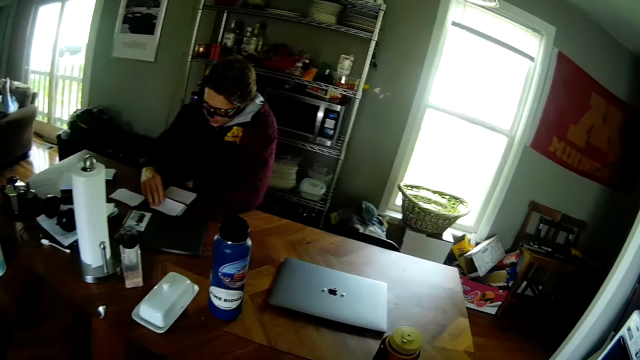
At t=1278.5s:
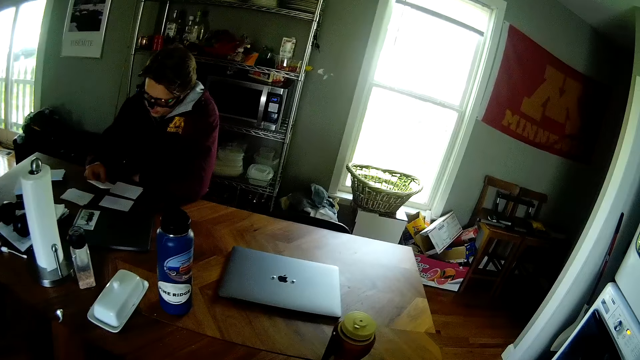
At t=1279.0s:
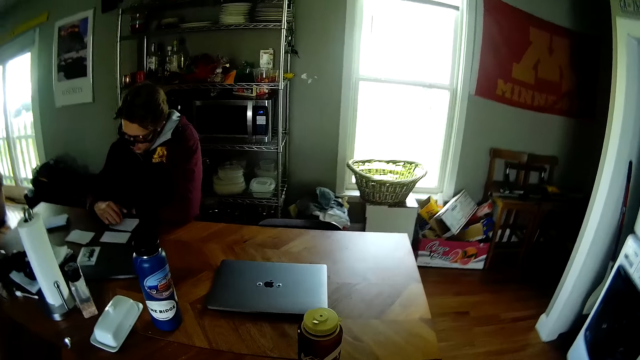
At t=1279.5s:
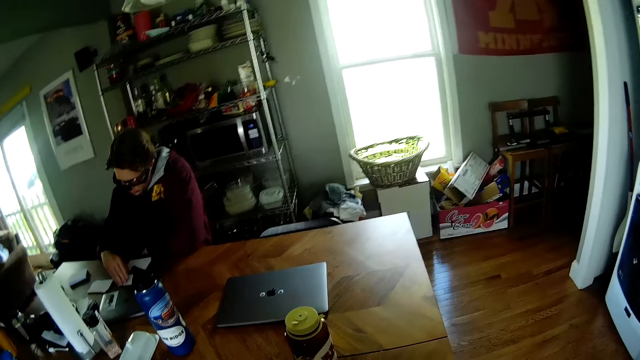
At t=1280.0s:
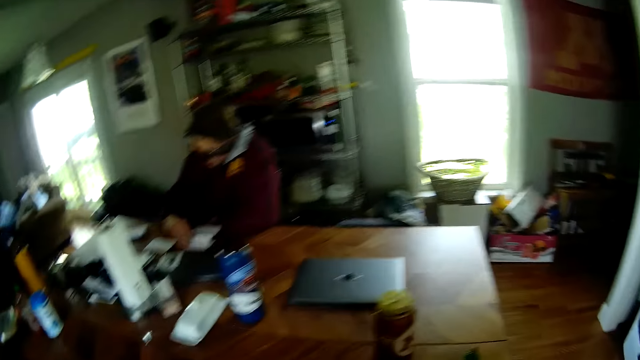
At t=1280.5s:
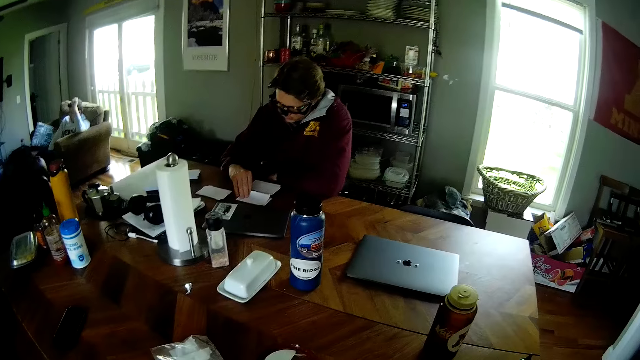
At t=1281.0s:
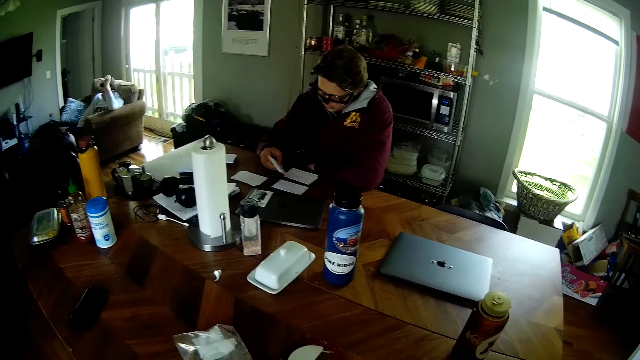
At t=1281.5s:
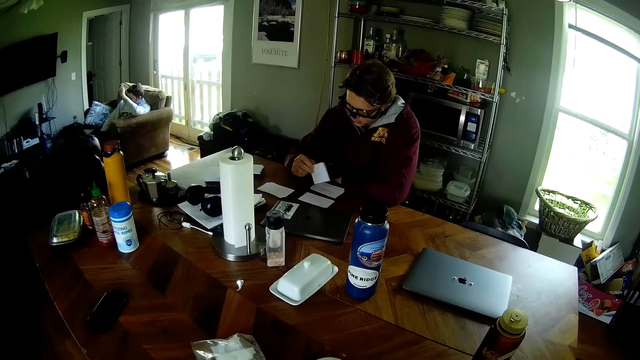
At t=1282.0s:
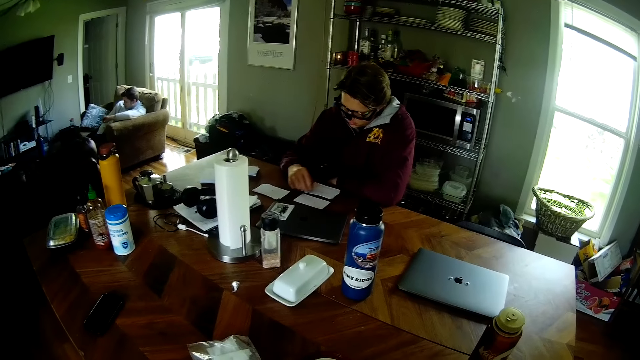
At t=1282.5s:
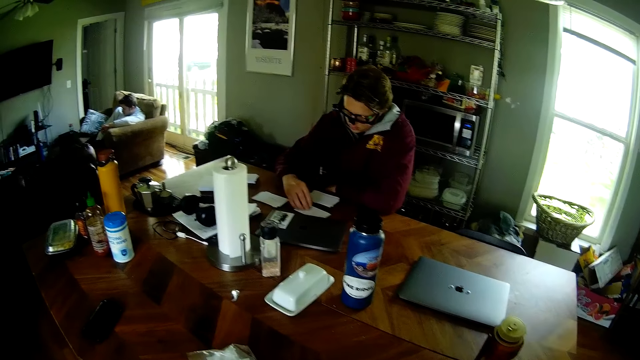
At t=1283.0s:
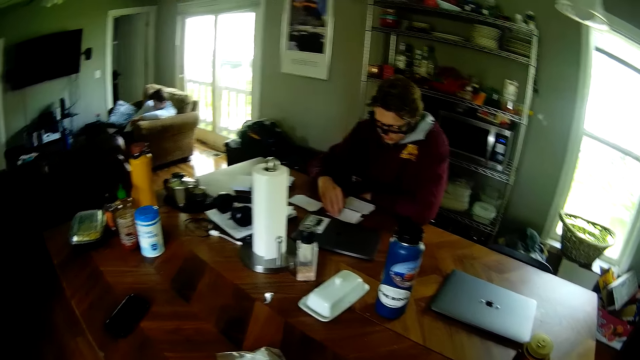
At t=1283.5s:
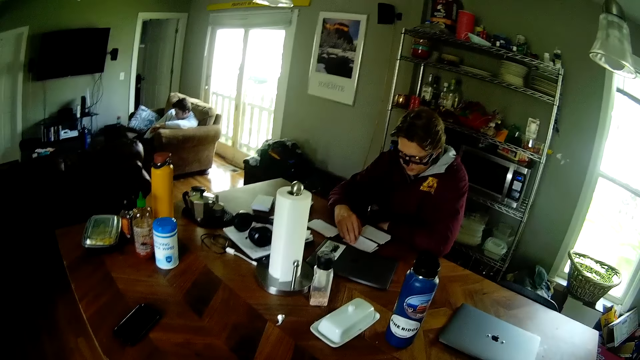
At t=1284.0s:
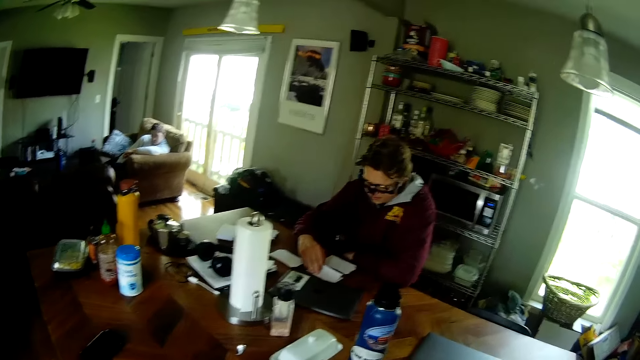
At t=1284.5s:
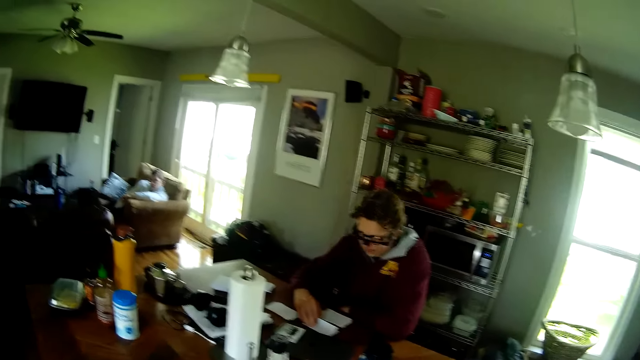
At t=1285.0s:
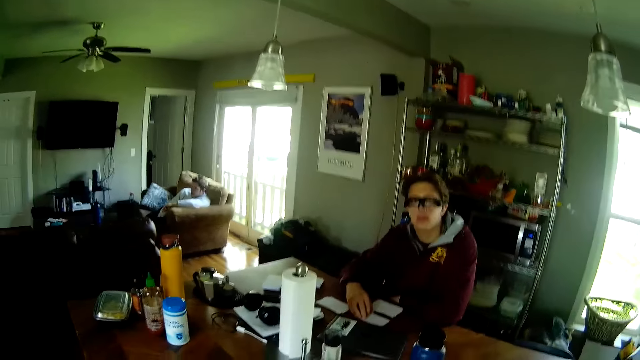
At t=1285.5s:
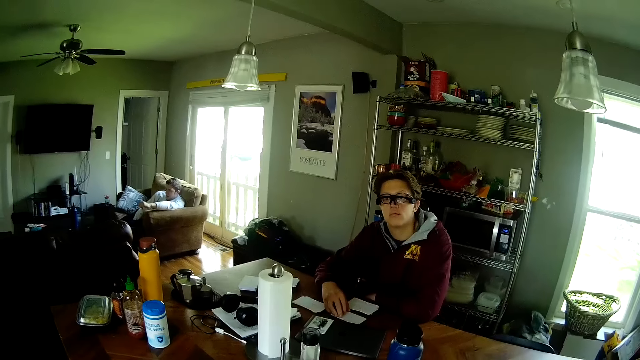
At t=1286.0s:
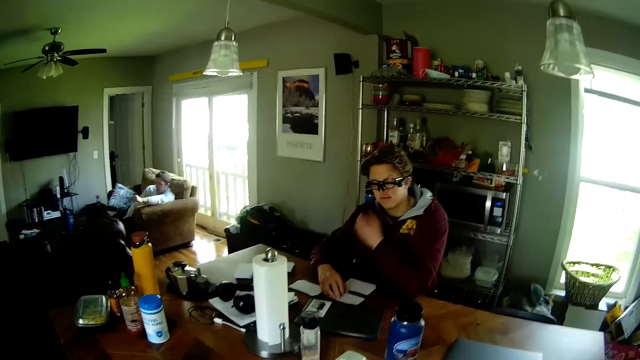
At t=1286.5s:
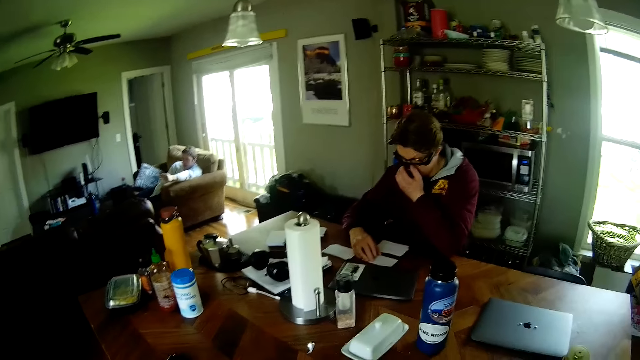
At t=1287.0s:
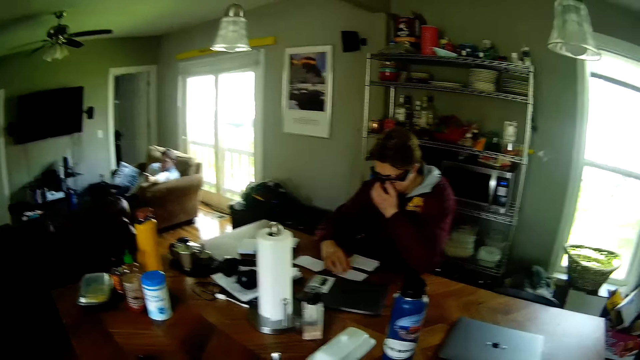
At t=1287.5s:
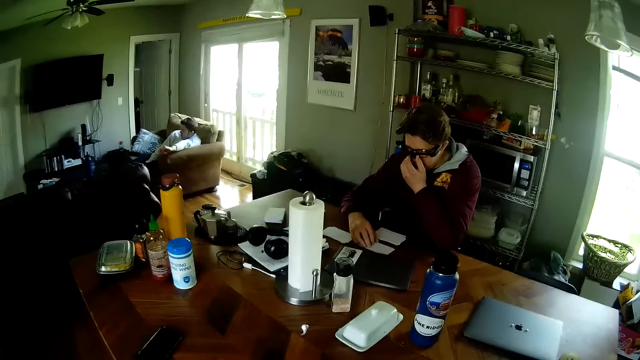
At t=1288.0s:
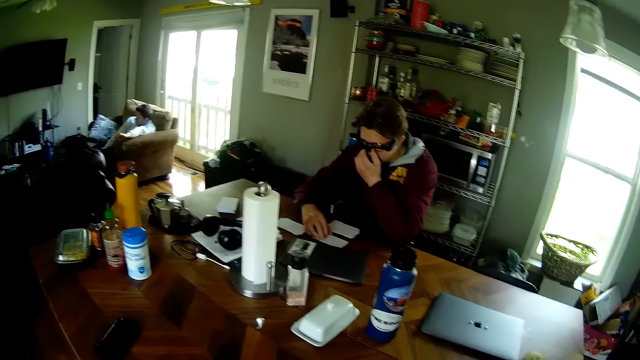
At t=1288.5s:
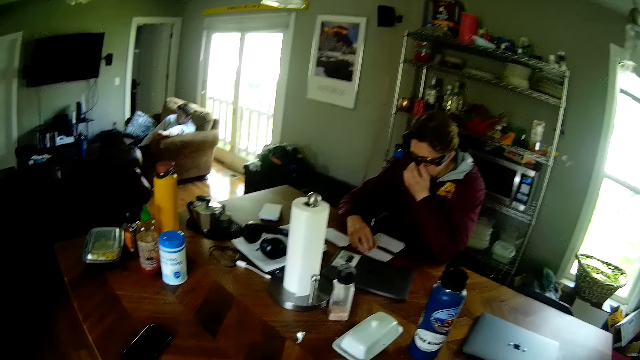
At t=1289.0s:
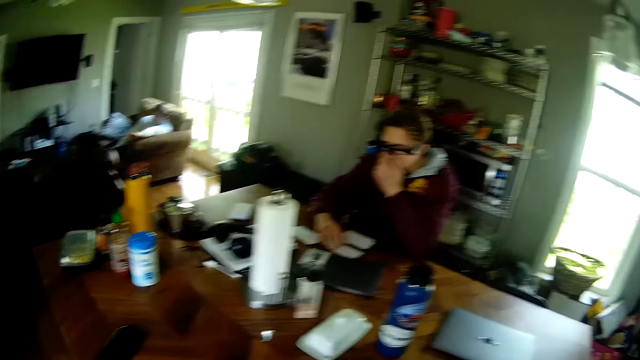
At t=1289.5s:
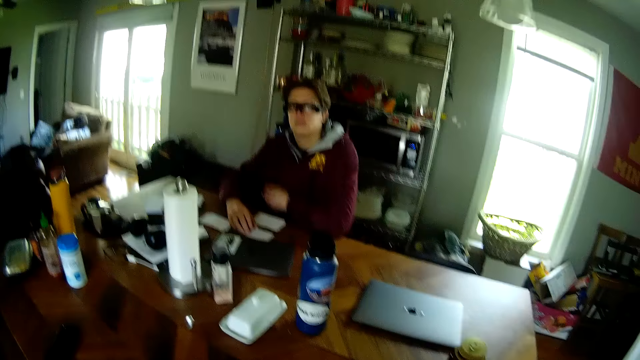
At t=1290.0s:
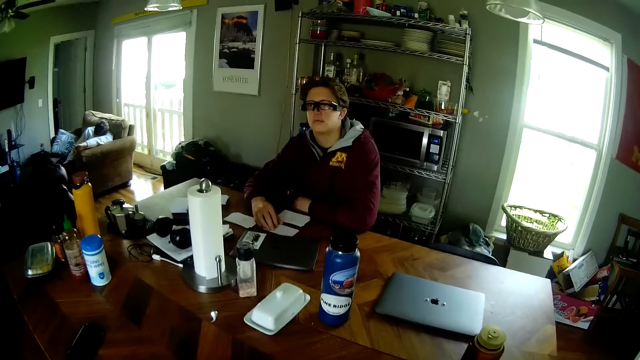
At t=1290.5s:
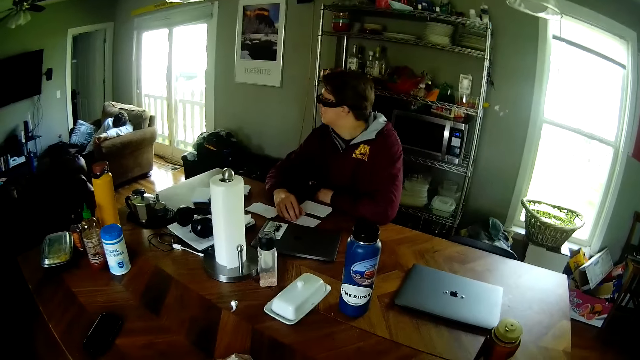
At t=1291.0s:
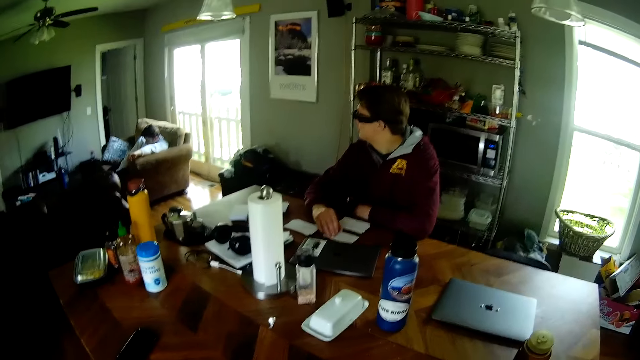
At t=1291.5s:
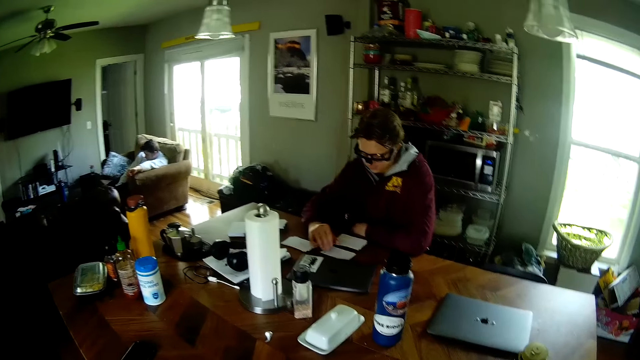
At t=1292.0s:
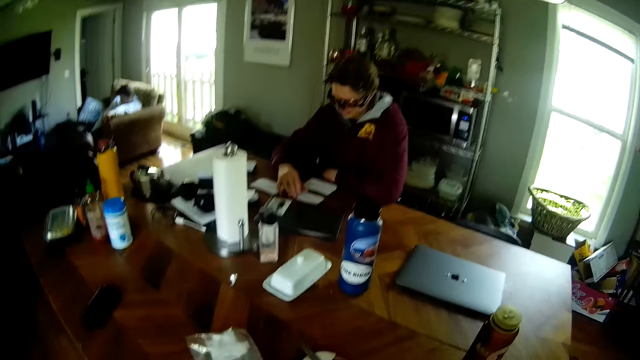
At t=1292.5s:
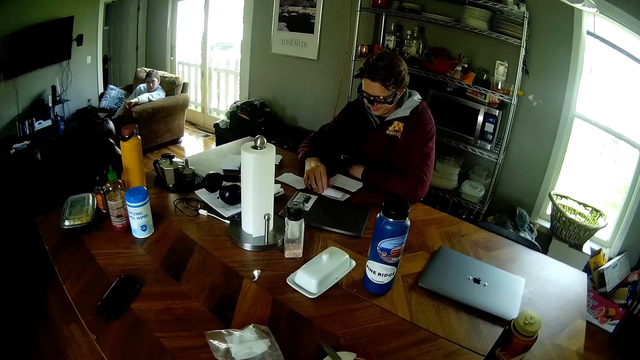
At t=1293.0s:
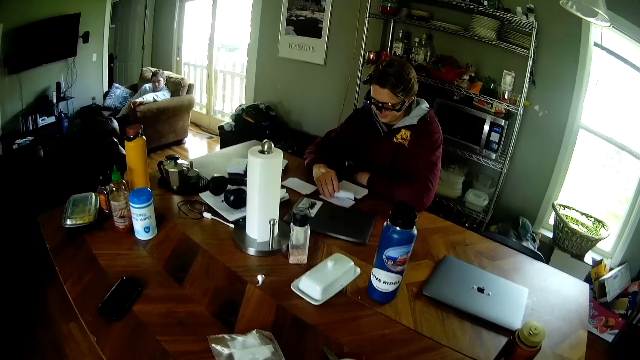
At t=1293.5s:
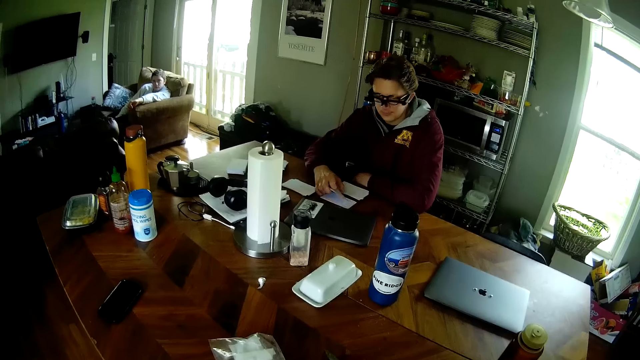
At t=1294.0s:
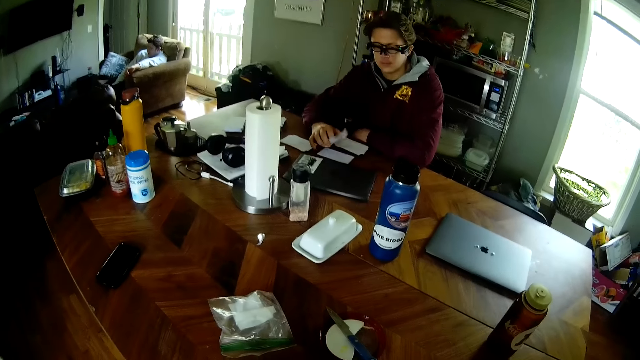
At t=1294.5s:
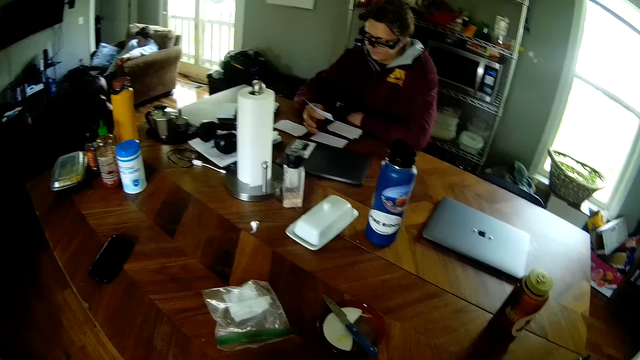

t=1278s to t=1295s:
The man picks a card from the first deck of cards on the table with his right hand. He drops the card on the second deck of cards on the table with his right hand. He picks a card from the first deck of cards on the table with his right hand. He looks at the card in his right hand. He drops the card on the second deck of cards on the table with his right hand. He adjusts his camera with his left hand. He picks a card from the first deck of cards on the table with his right hand.
